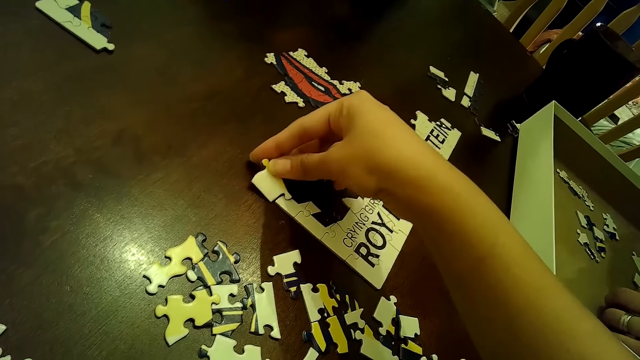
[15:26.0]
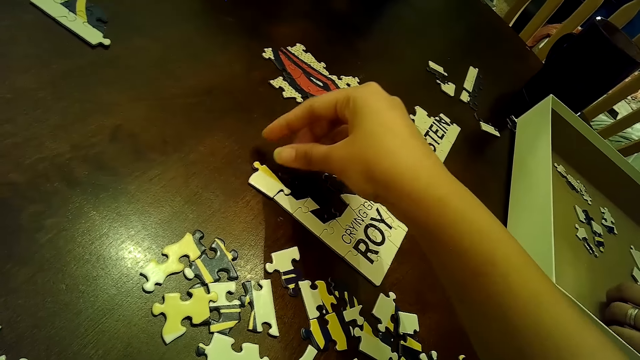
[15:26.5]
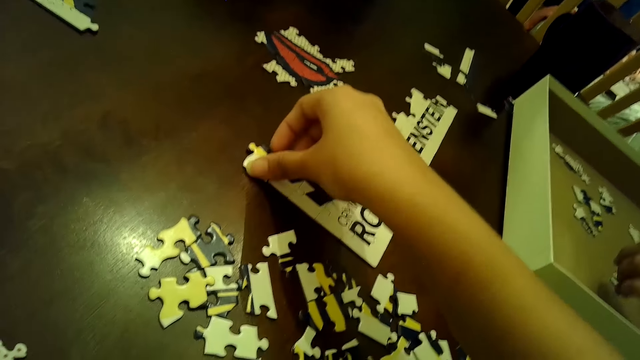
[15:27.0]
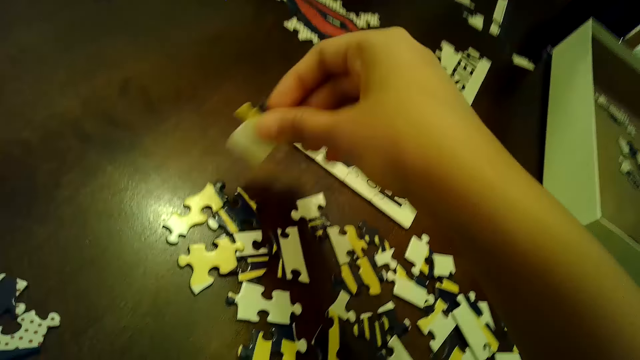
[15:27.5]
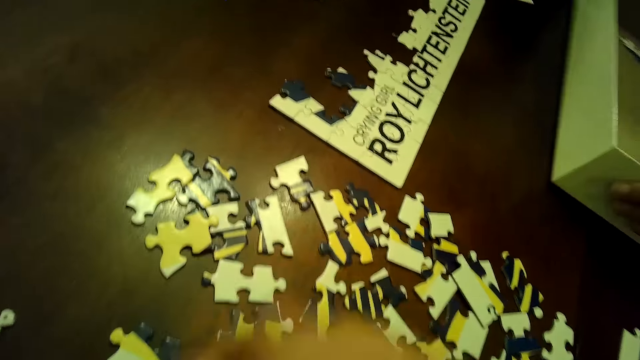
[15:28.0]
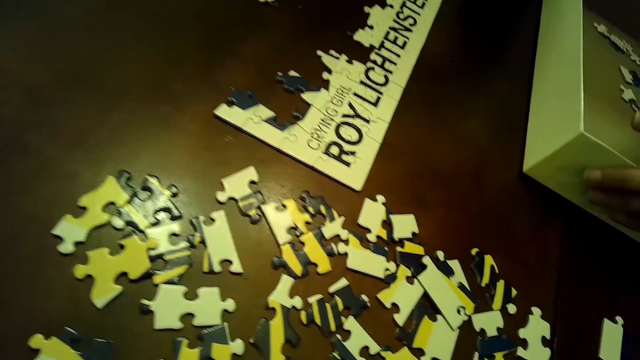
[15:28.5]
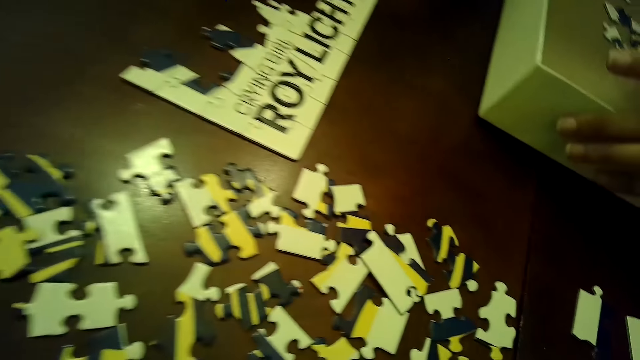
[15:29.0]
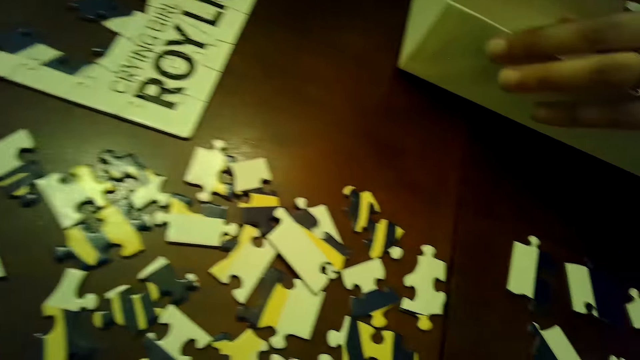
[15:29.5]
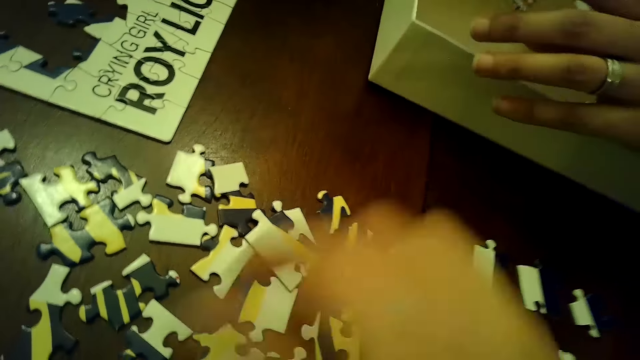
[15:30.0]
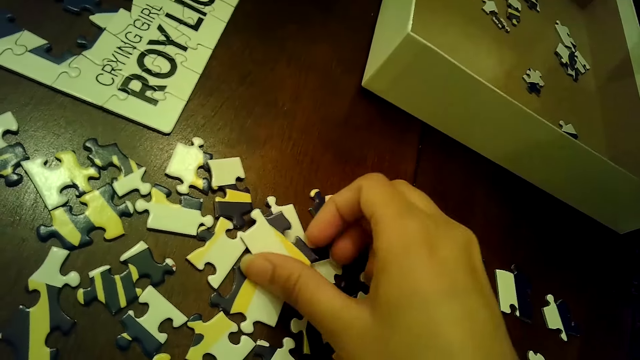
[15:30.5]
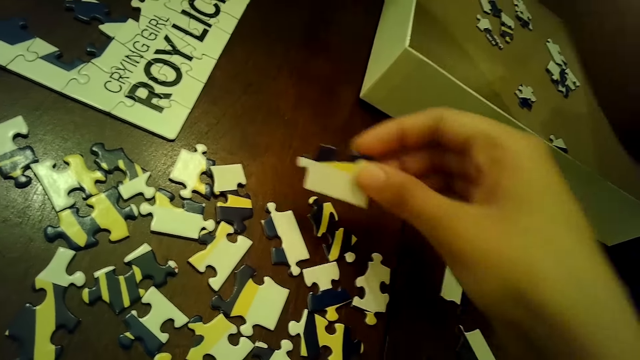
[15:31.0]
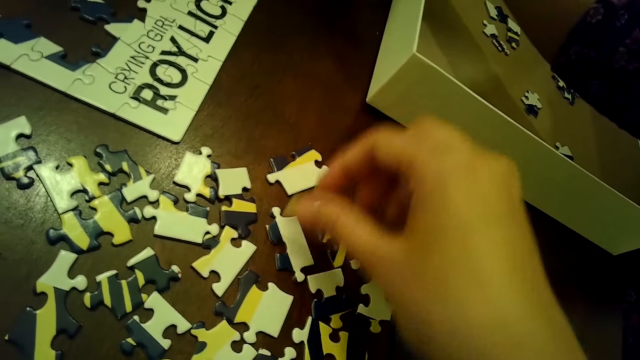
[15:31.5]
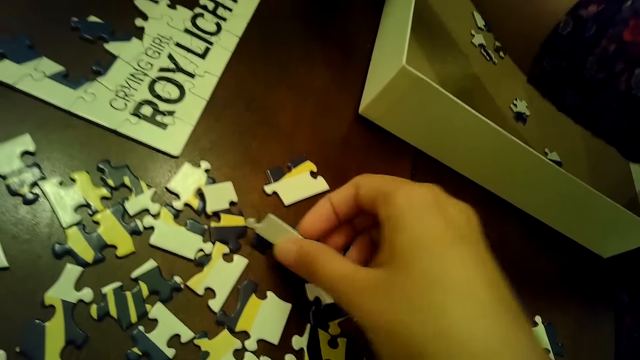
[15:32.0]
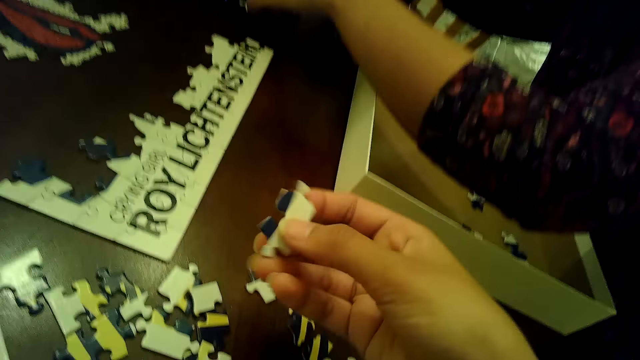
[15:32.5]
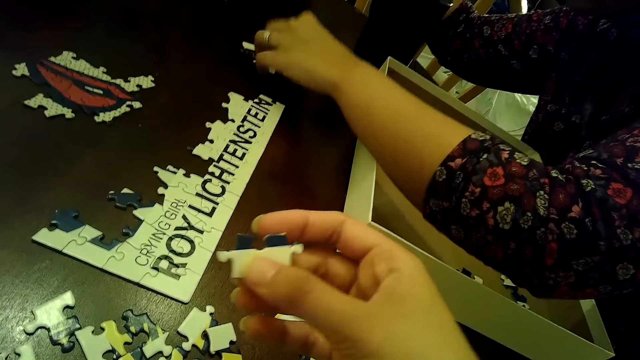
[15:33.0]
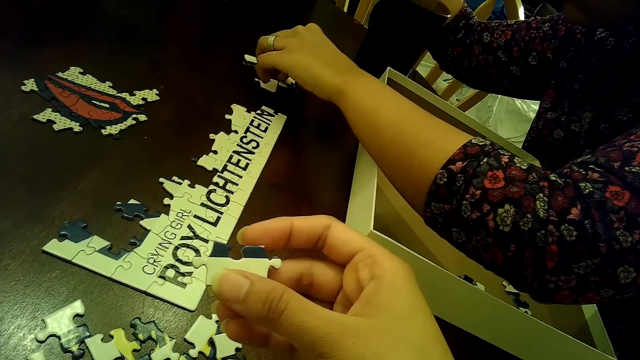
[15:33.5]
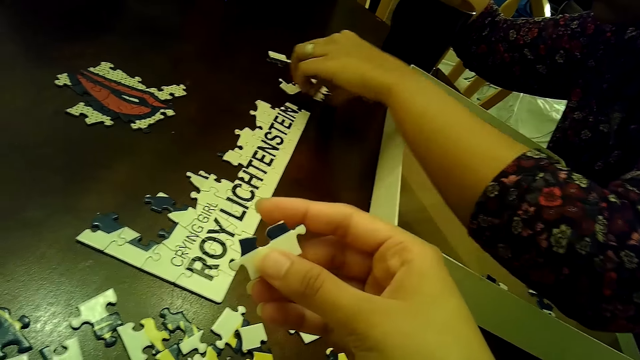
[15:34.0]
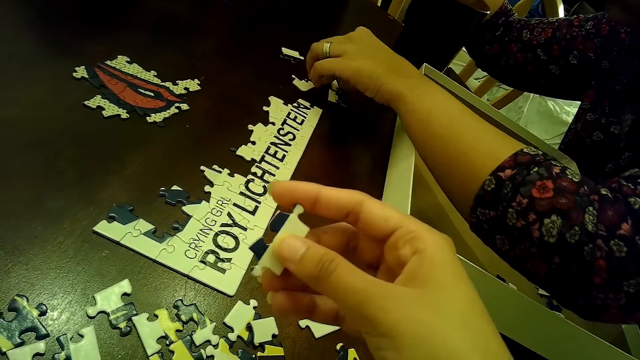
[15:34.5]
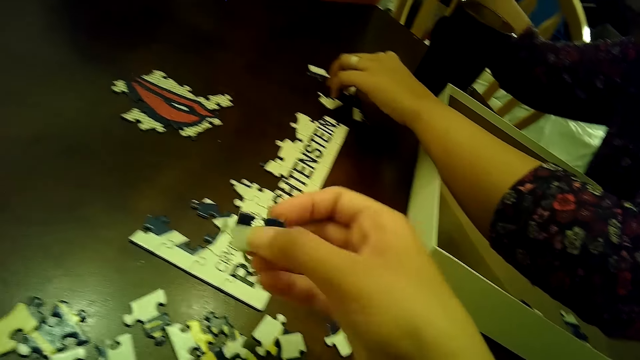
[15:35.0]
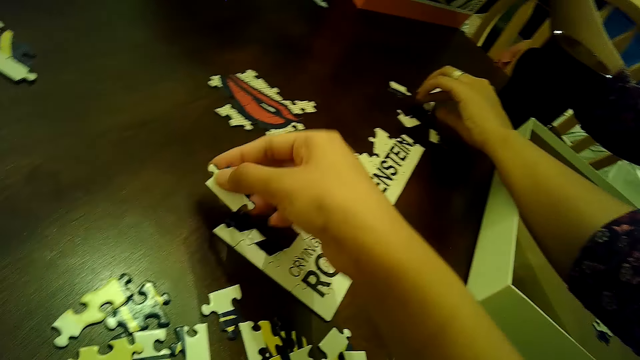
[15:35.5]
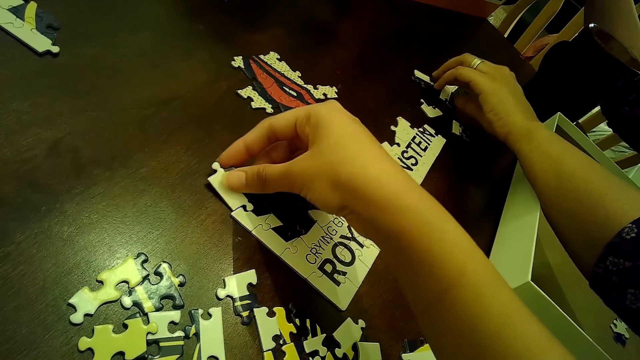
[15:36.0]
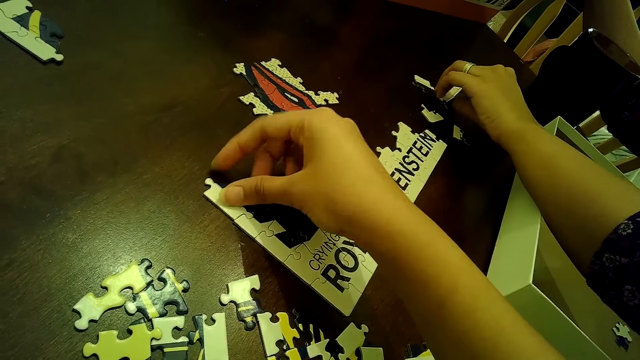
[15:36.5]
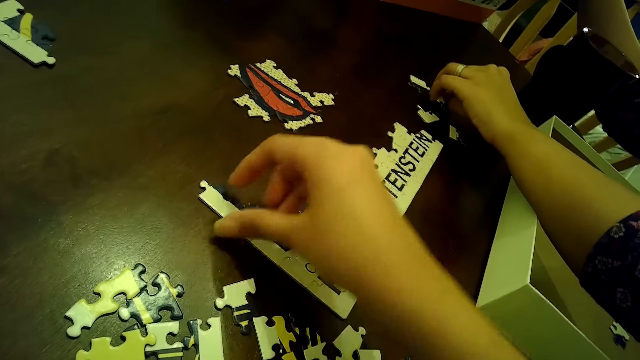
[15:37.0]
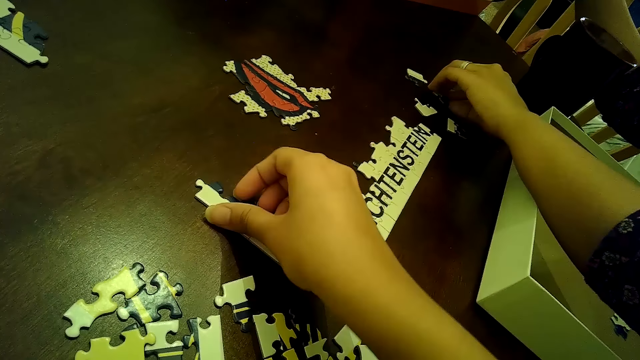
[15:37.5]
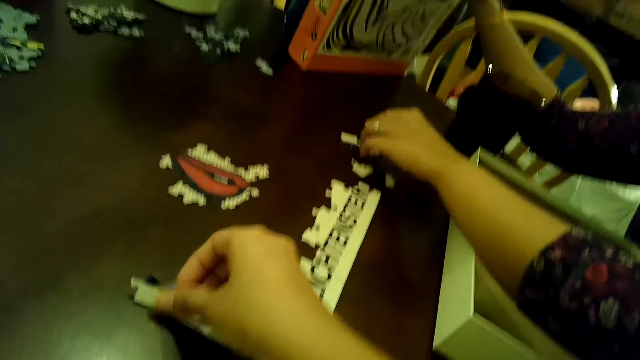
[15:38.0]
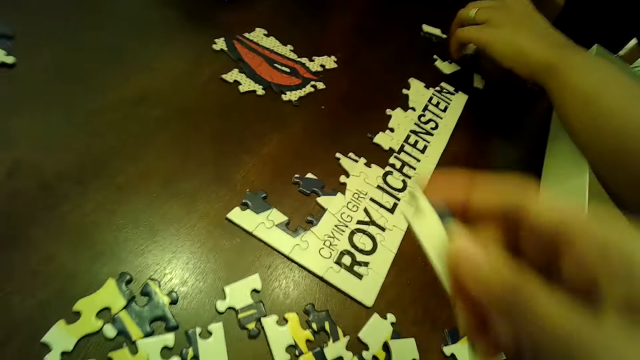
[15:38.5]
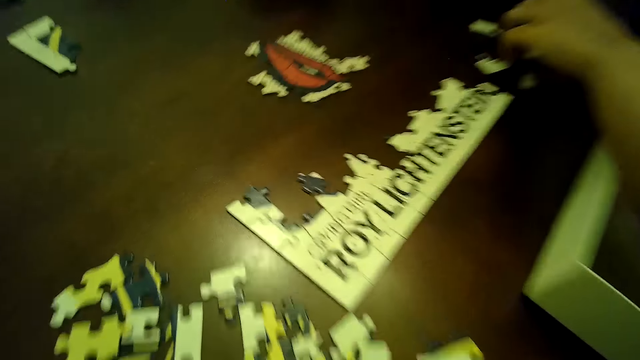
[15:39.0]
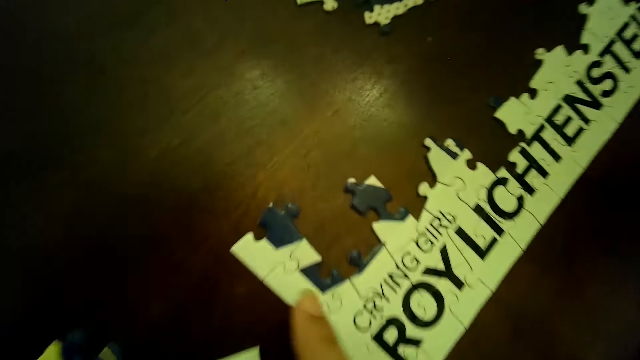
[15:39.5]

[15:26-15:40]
The camera wearer transfers a puzzle piece from the puzzle tile to the table with her right hand. She arranges a card on the table and removes the card on the arrange game. She moves a puzzle piece on the table with her right hand. She picks a puzzle piece from the table with her right hand. A woman moves some puzzle pieces on the table with her left hand. The camera wearer inserts the puzzle piece into the puzzle tile with her right hand. She transfers a puzzle piece from the puzzle tile to the table with her right hand.

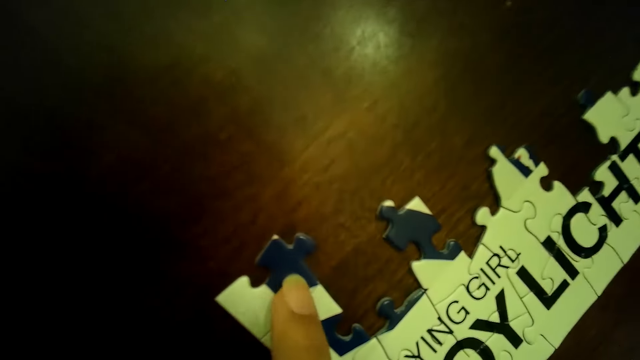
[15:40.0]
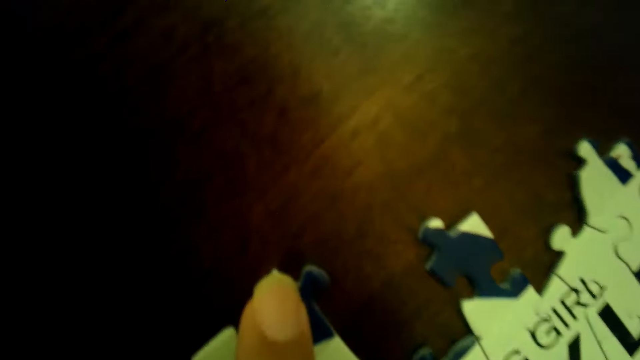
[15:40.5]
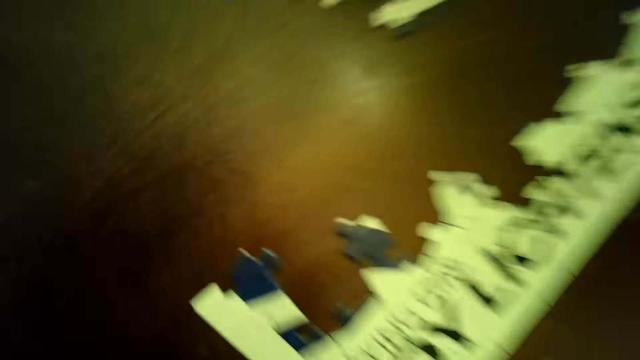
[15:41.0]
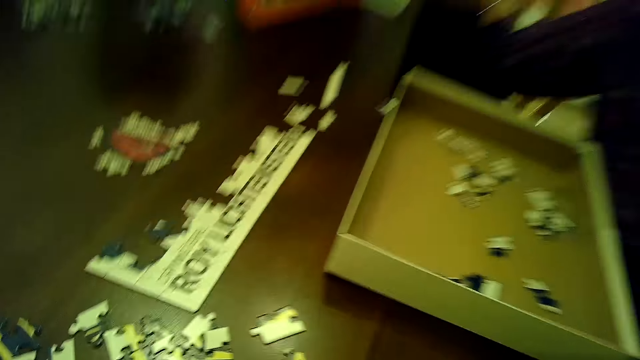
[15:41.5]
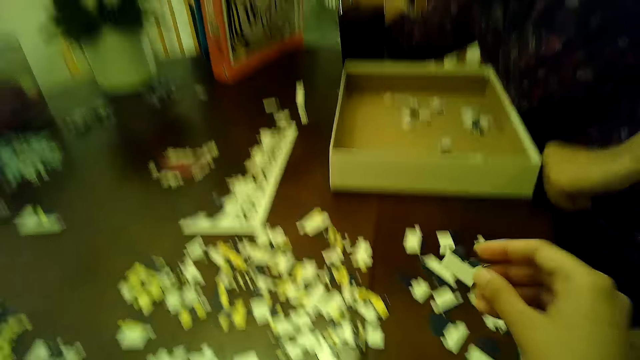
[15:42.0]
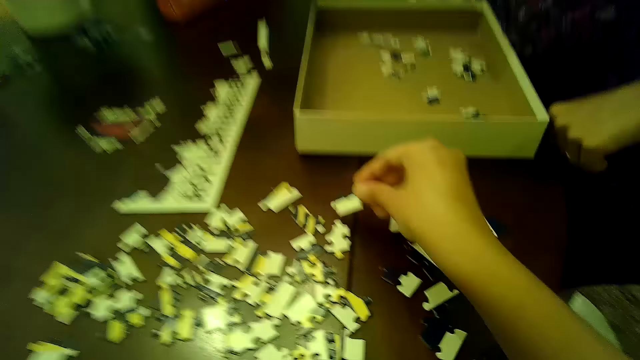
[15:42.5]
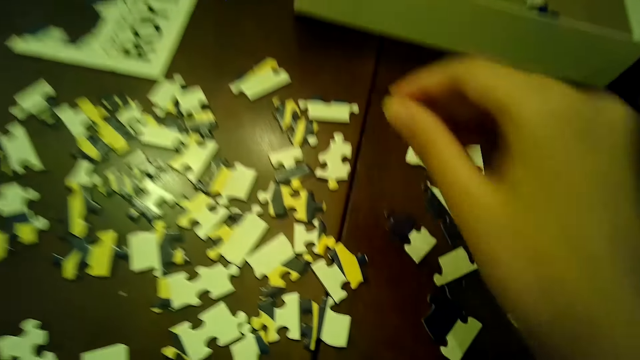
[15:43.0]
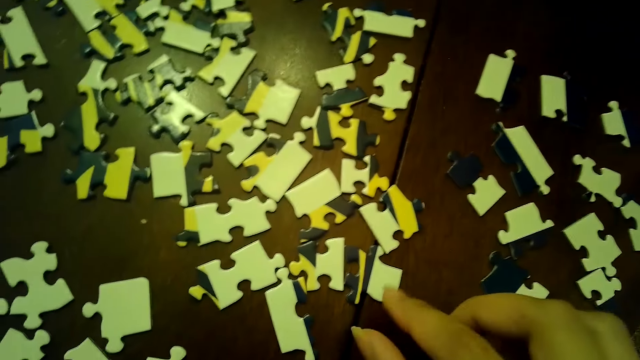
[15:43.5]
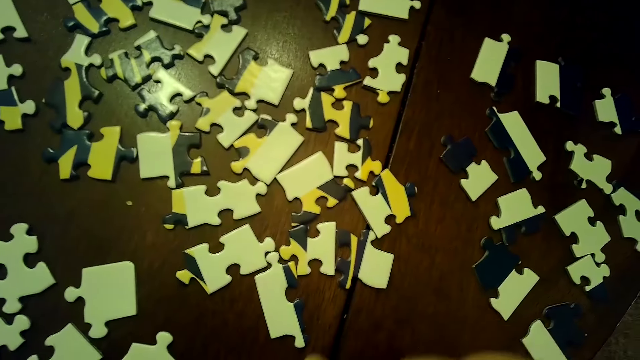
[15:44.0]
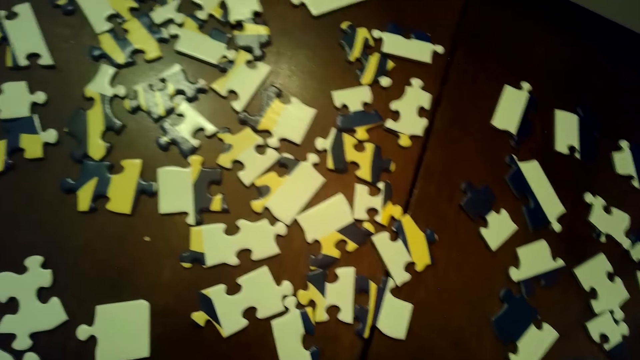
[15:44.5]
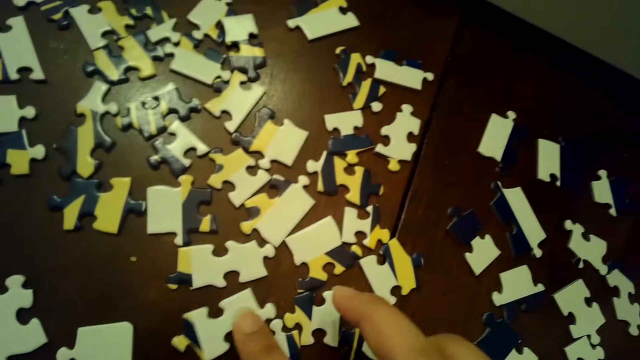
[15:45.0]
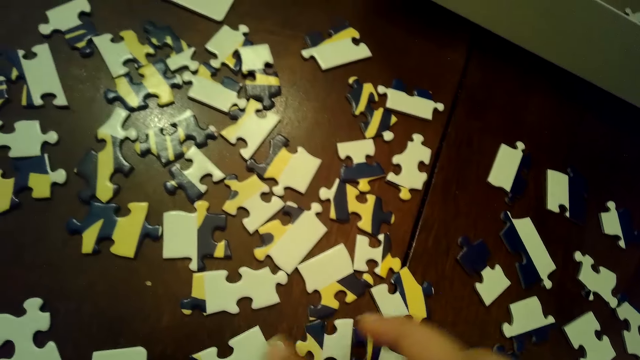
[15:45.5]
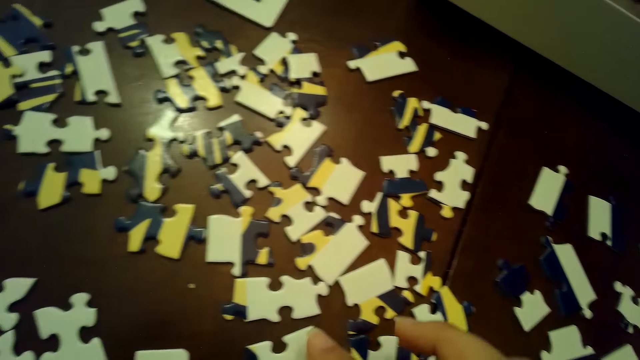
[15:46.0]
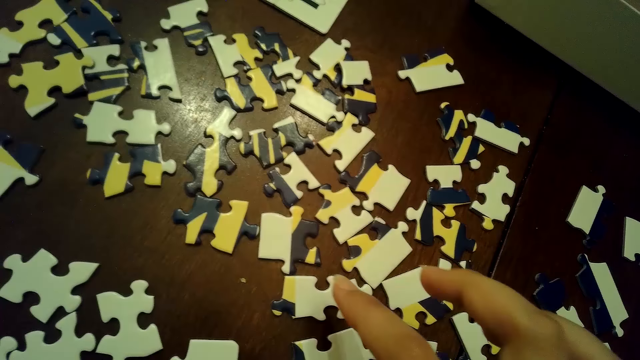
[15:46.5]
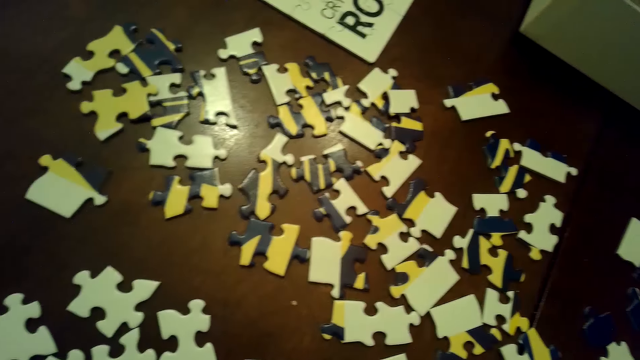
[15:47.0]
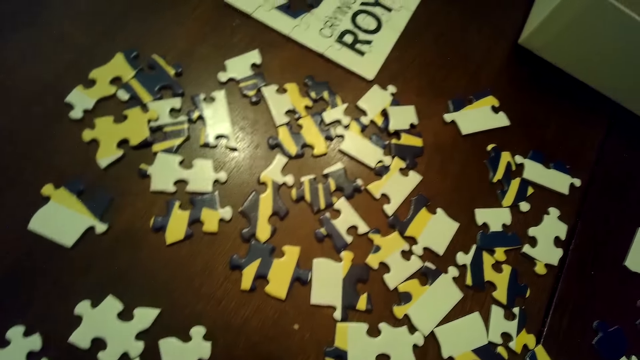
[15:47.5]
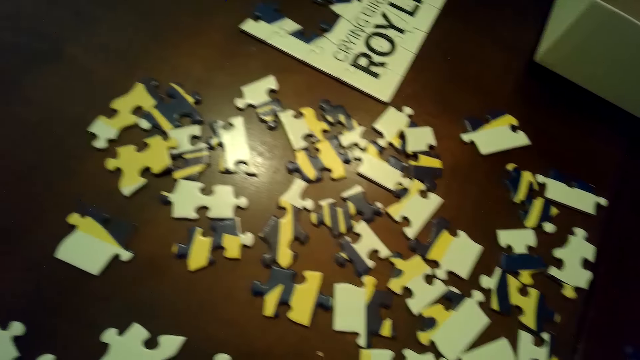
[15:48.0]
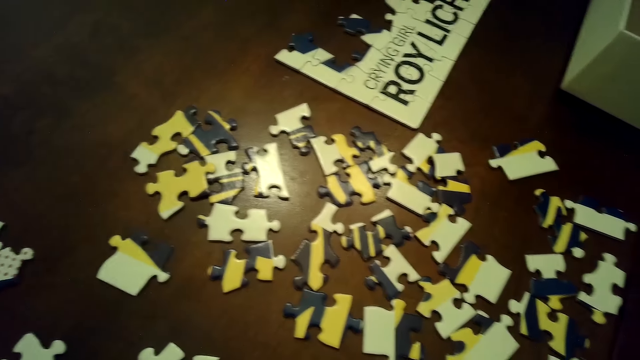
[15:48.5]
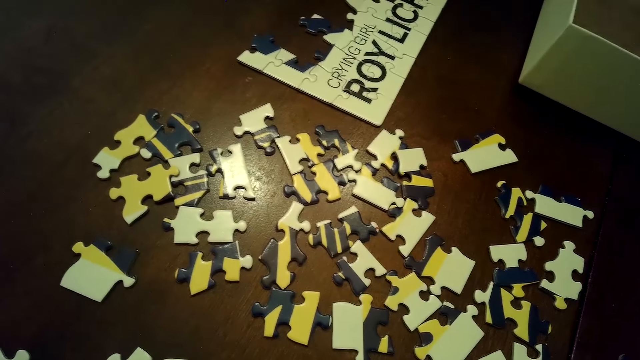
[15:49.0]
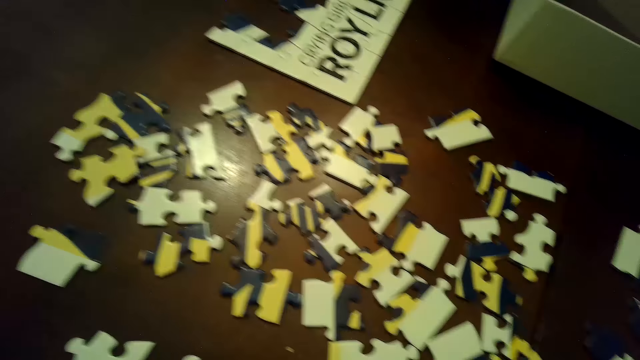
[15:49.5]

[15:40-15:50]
The camera wearer touches the arrange game cards. She moves some puzzle pieces on the table with her right hand. She chooses cards on the table.
